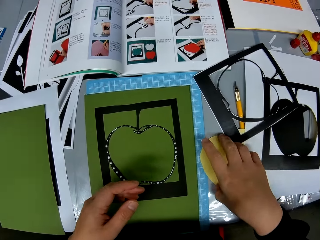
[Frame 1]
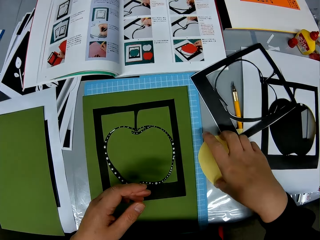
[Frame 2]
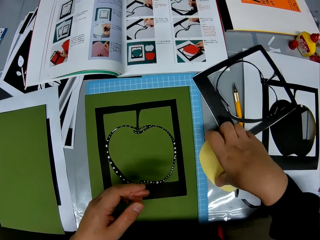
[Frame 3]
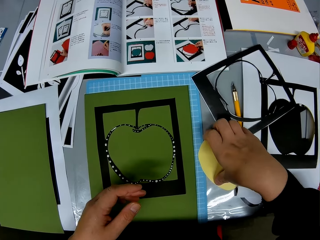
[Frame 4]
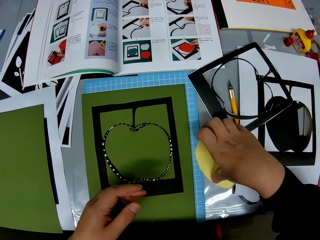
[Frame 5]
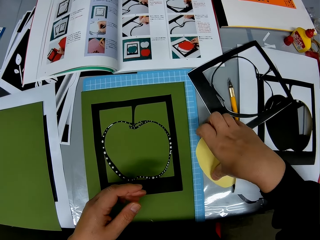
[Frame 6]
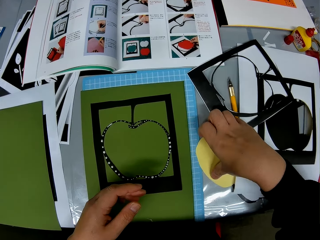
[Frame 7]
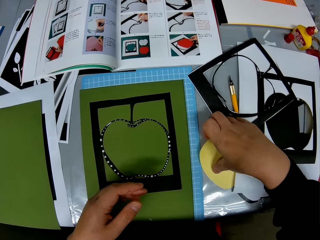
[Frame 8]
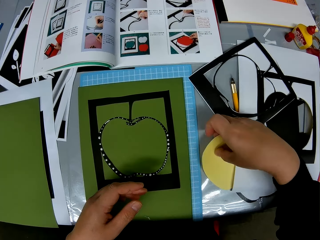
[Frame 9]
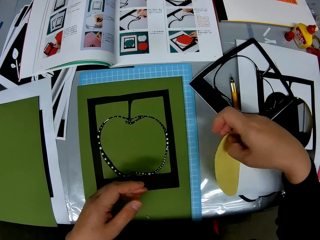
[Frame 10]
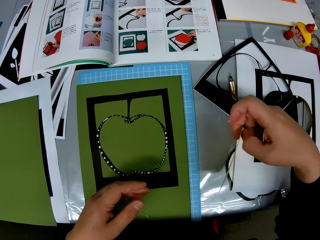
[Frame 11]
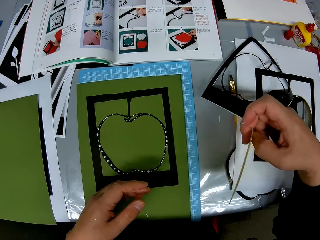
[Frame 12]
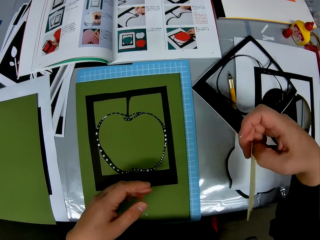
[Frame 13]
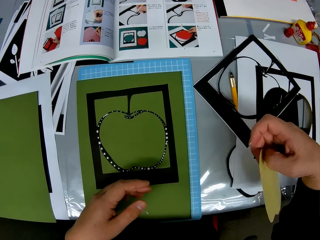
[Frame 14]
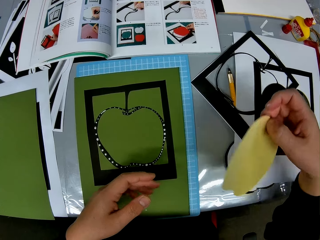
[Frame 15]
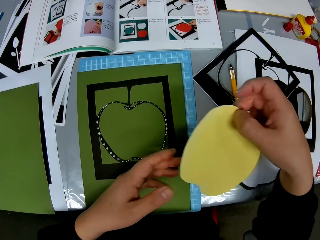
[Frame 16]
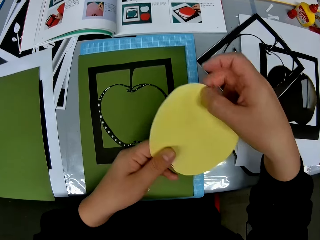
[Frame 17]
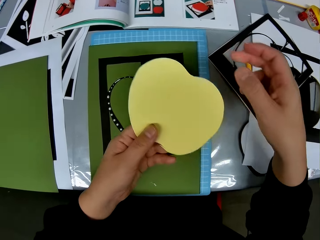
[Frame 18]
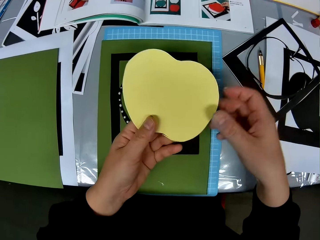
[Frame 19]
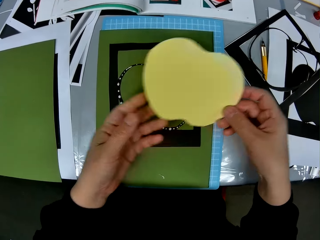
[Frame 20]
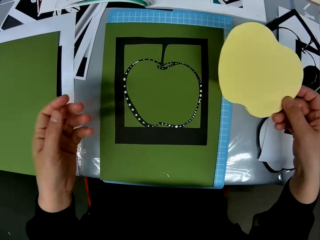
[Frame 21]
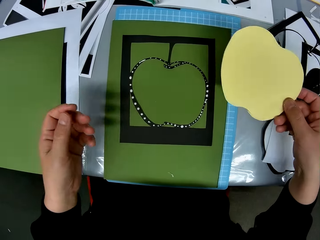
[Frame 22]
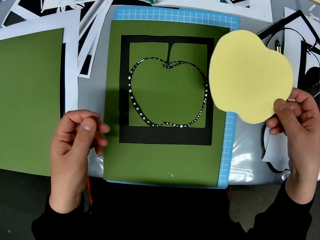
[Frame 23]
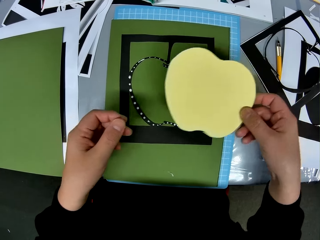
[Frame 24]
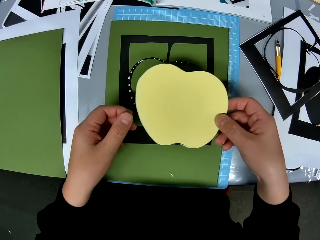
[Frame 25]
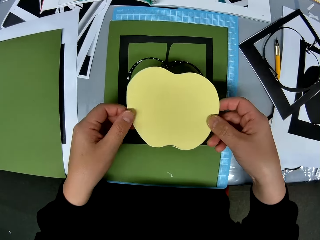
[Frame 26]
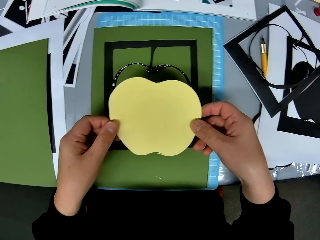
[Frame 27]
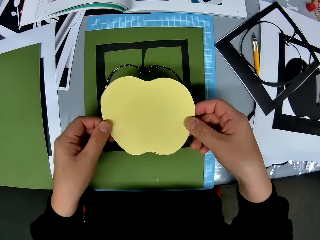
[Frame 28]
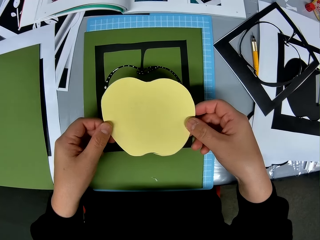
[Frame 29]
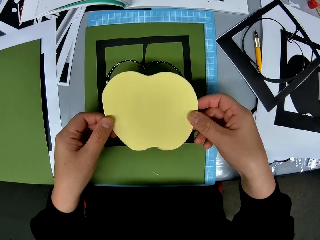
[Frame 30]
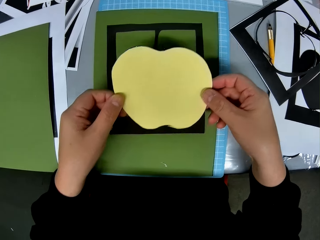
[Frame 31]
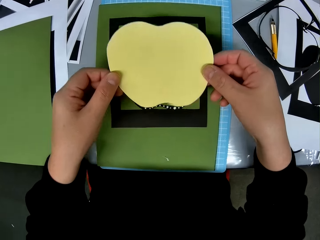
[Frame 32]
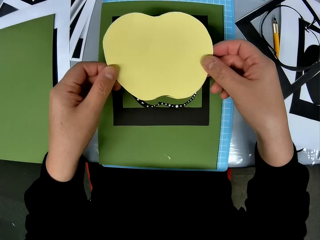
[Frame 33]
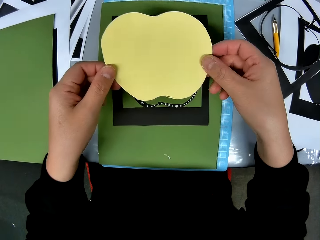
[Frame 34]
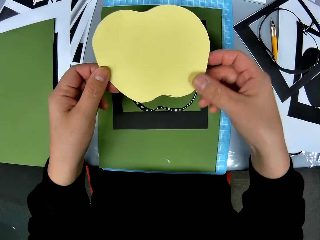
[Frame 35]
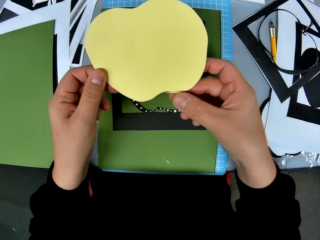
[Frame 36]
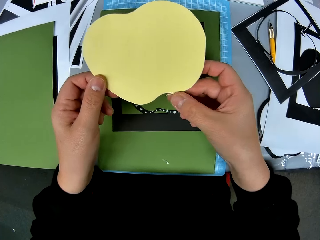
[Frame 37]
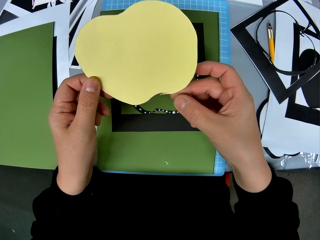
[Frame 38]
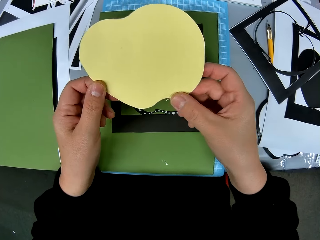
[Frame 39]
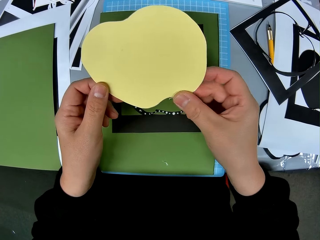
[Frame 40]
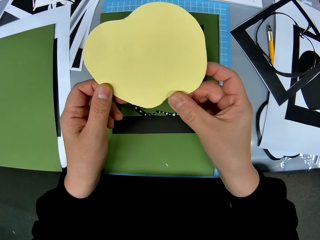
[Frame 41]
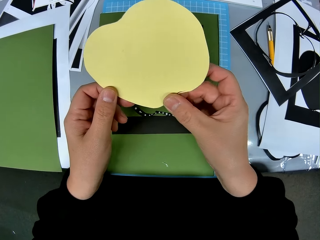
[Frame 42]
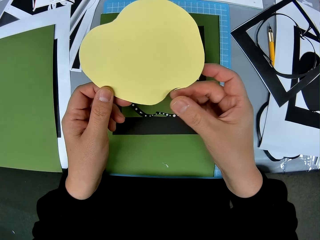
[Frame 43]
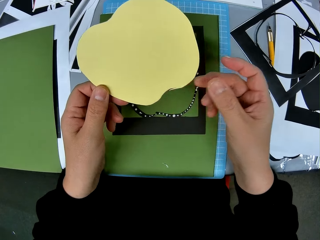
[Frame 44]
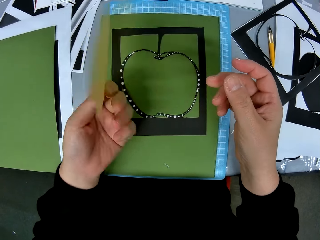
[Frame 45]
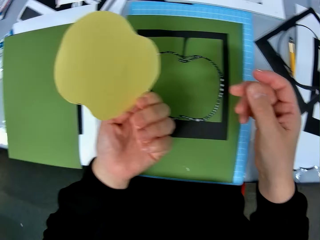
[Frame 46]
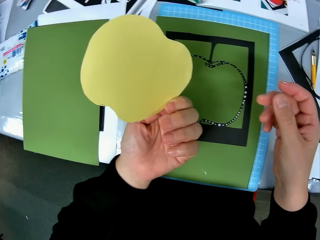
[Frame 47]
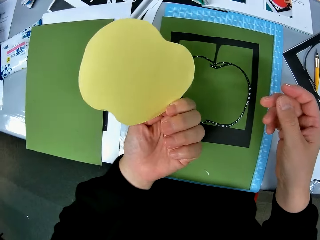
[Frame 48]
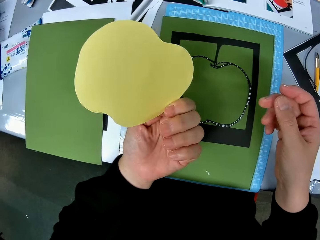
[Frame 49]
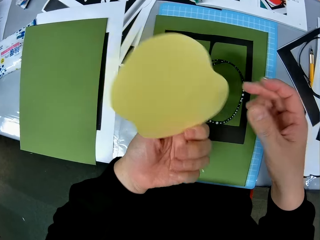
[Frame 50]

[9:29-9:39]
The camera wearer picks up a craft paper from the table. They check the craft paper.

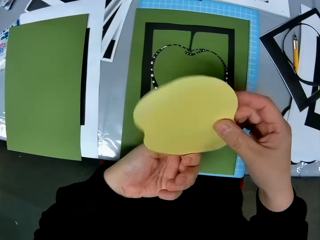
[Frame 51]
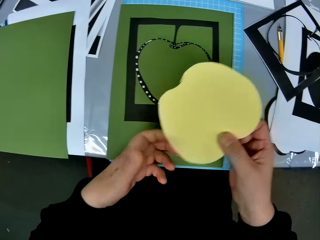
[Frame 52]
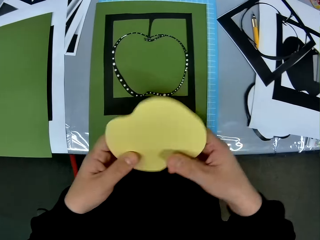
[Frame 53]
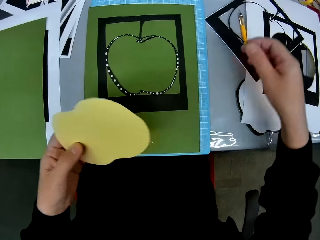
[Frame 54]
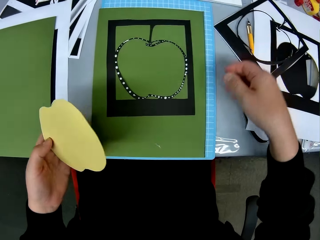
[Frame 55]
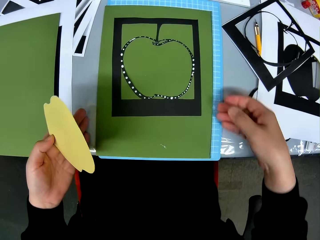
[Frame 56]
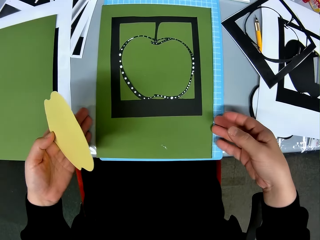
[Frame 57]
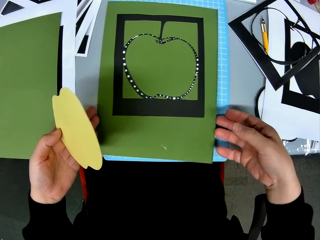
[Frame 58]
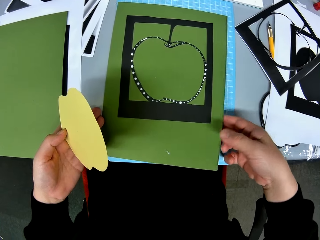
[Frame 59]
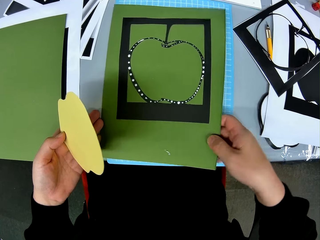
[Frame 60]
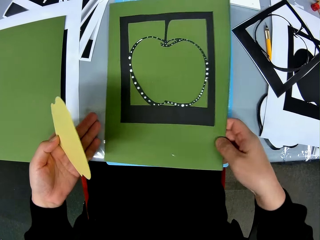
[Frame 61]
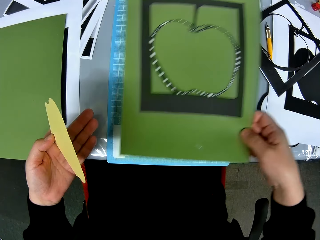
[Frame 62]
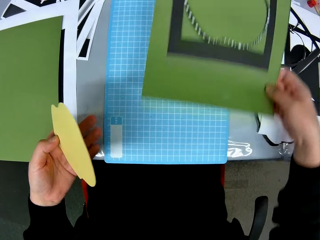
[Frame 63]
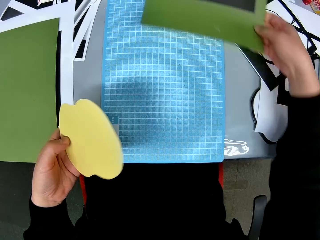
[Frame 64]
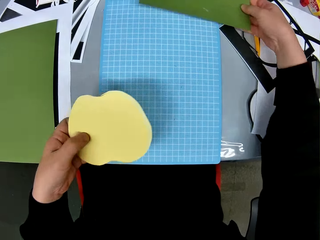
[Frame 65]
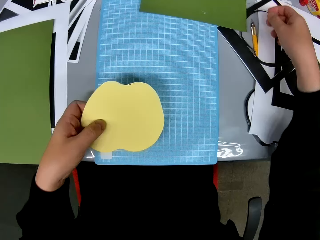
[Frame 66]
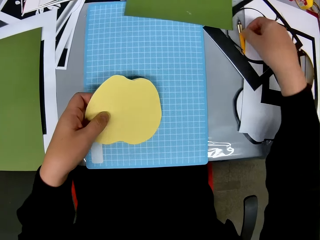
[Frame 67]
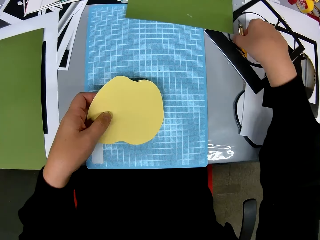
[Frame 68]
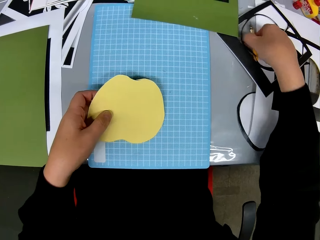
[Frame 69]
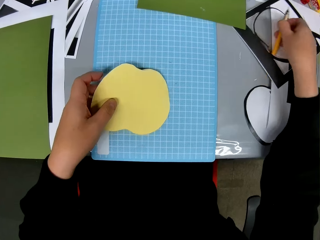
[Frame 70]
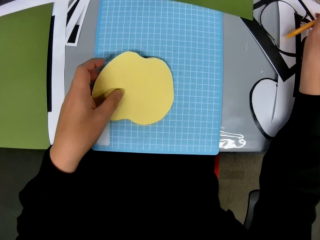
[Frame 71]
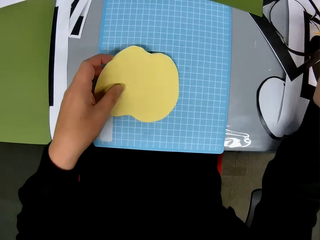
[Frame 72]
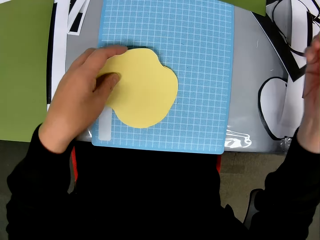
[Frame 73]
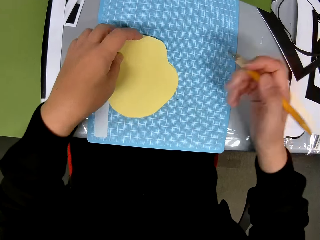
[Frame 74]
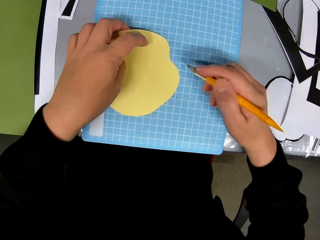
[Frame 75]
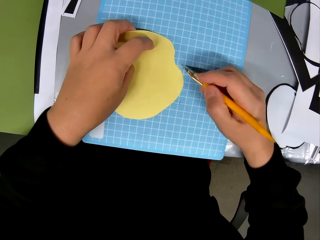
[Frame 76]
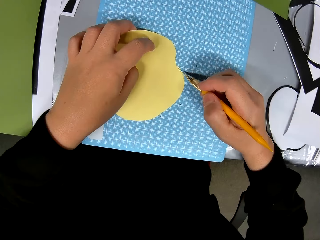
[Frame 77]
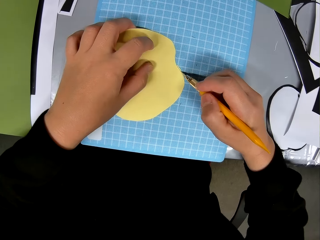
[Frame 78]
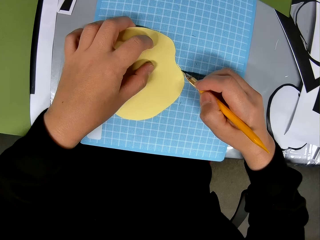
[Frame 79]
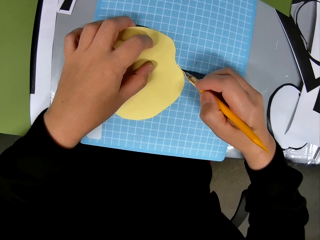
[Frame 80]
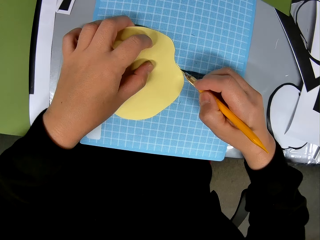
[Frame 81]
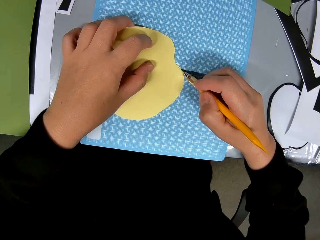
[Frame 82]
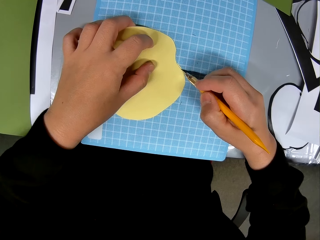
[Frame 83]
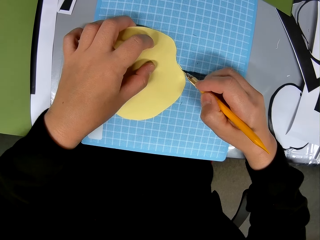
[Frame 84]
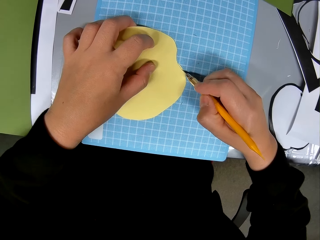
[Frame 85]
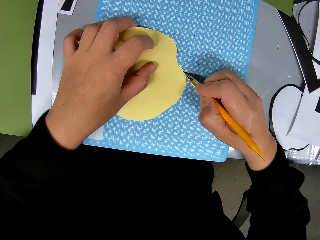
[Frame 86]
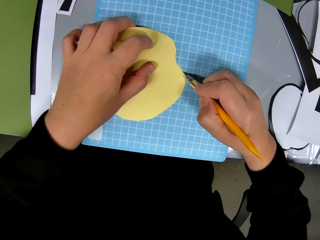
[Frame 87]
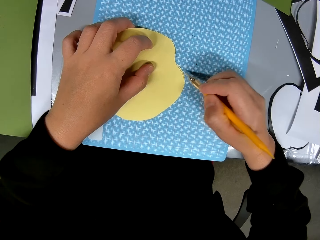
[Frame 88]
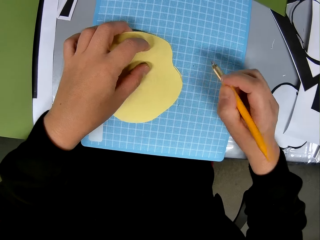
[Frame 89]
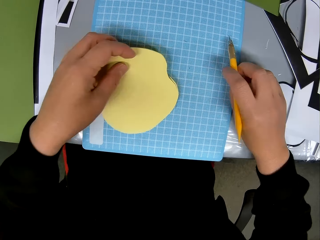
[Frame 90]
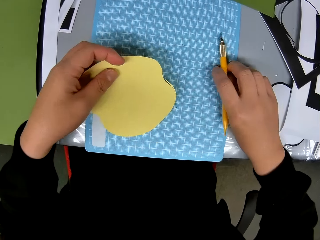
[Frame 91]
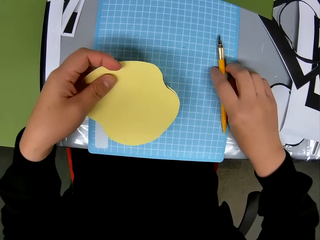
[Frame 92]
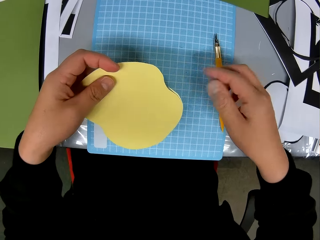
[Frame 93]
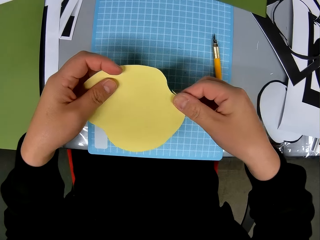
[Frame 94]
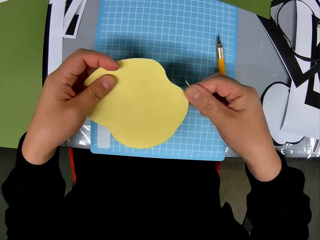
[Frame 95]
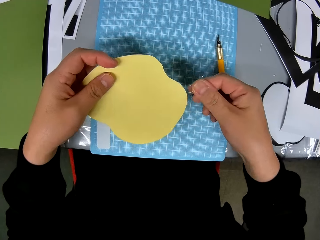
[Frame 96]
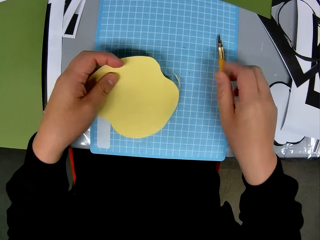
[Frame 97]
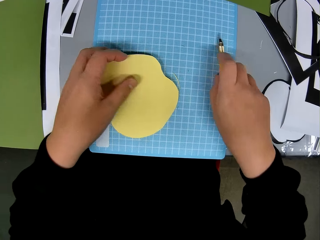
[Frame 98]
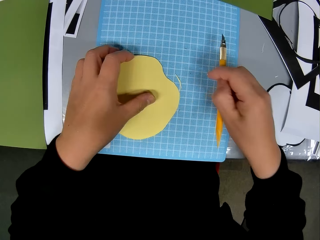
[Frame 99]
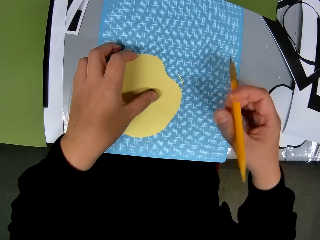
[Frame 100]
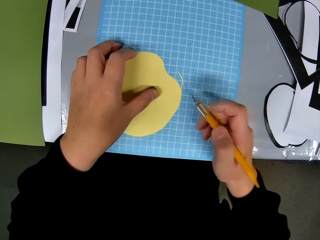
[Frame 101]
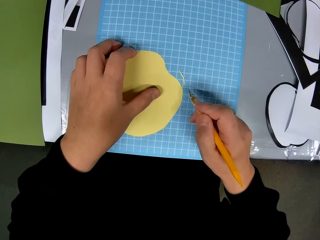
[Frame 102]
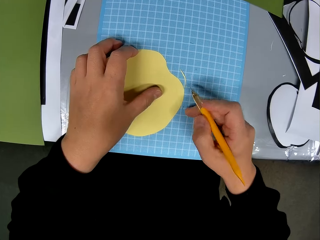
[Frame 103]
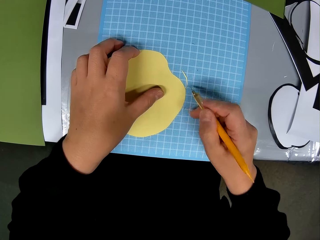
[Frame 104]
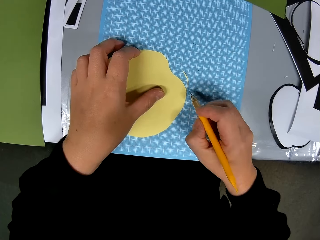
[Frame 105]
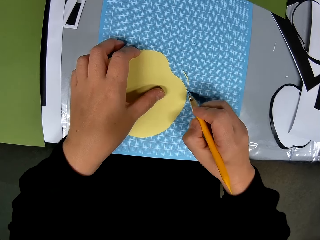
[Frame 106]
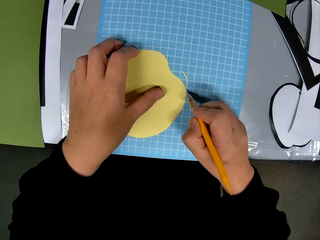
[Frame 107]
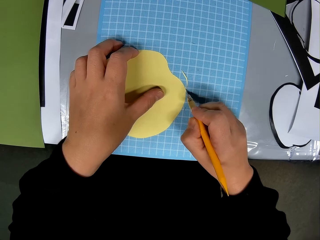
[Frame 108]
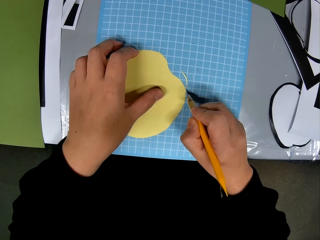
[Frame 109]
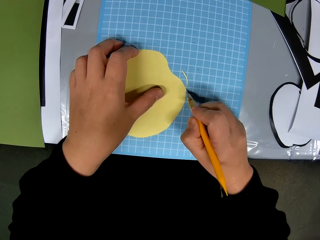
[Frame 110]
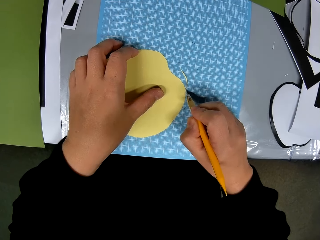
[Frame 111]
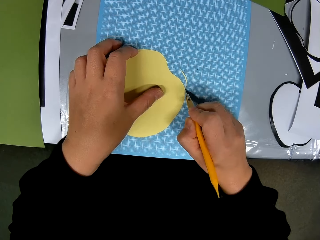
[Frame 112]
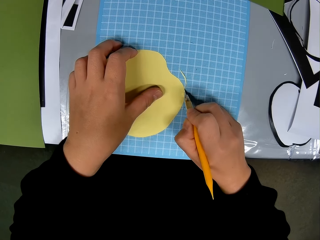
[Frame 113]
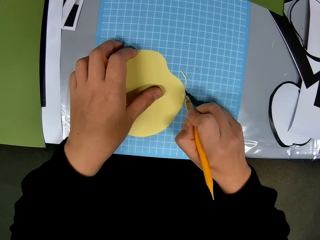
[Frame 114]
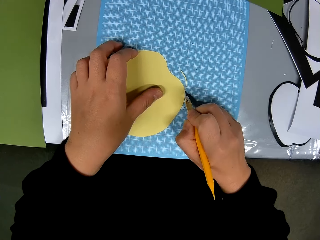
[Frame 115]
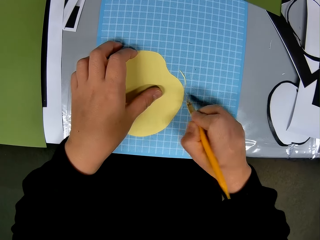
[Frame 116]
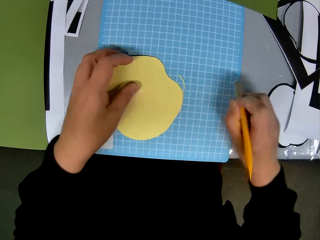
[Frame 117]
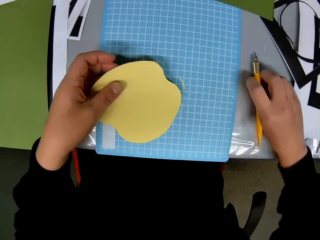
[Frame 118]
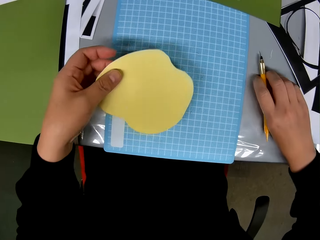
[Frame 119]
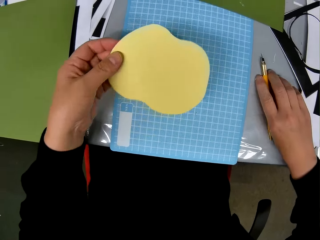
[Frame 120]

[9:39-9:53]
The camera wearer turns the piece of paper over. They push the paper on the table aside. They pick up a craft knife from the table, cut the craft paper with the craft knife, and drop the craft knife on the table. They pick up the craft knife from the table and cut the craft paper with the craft knife.
